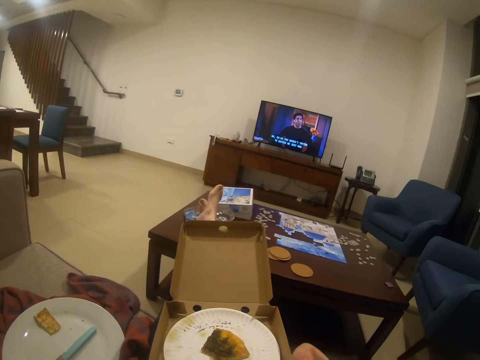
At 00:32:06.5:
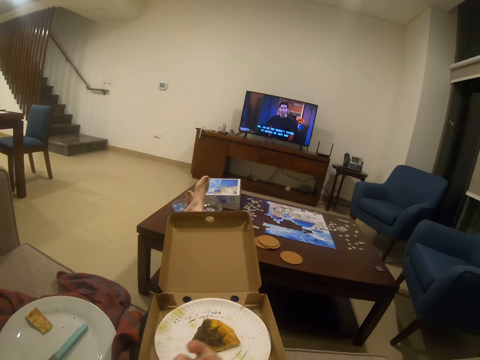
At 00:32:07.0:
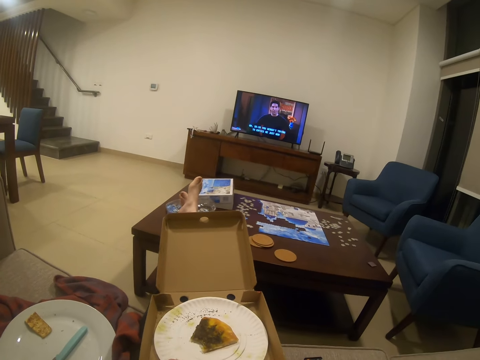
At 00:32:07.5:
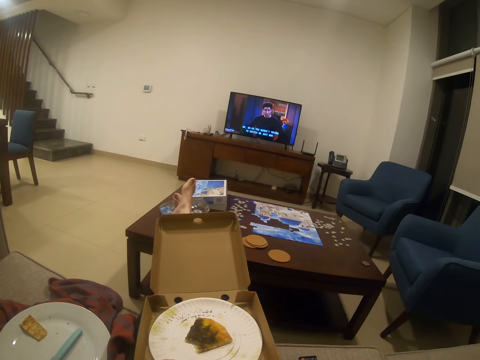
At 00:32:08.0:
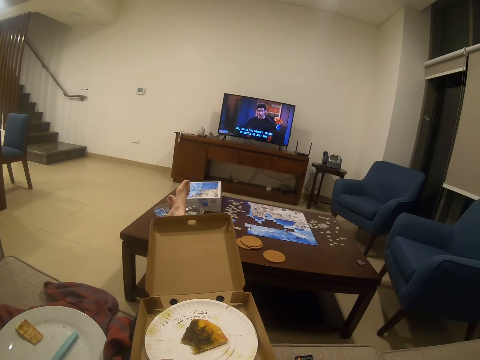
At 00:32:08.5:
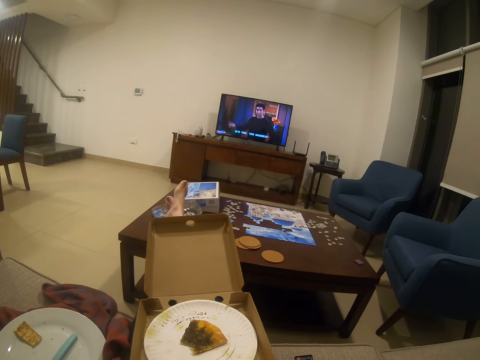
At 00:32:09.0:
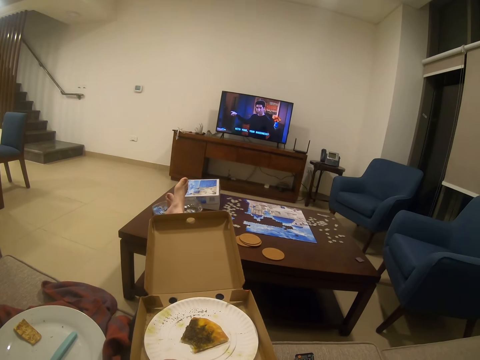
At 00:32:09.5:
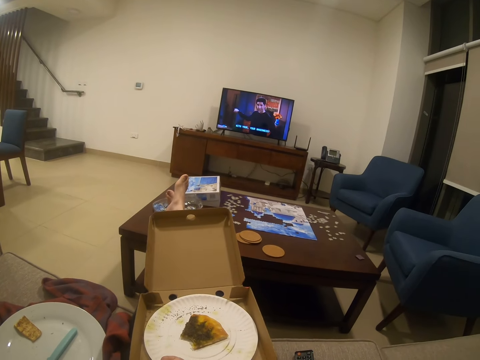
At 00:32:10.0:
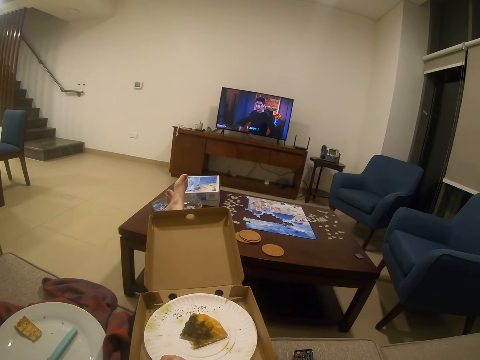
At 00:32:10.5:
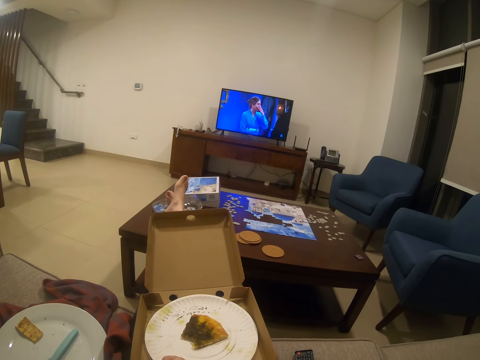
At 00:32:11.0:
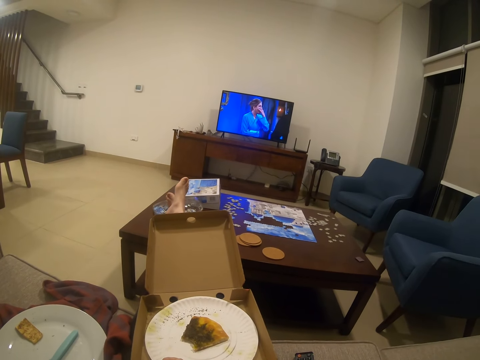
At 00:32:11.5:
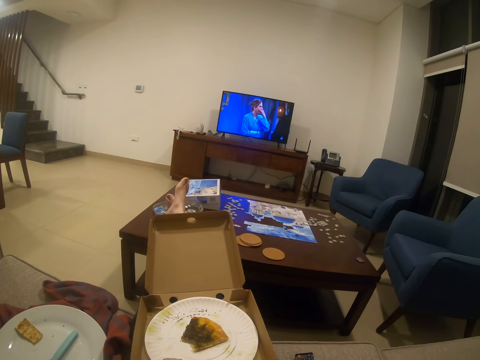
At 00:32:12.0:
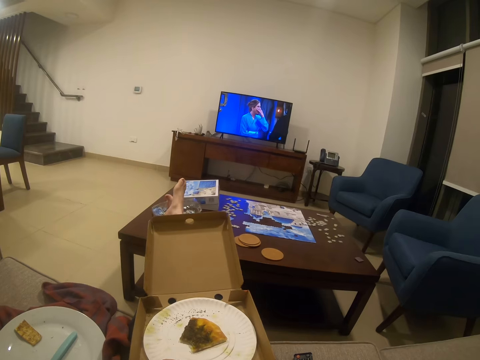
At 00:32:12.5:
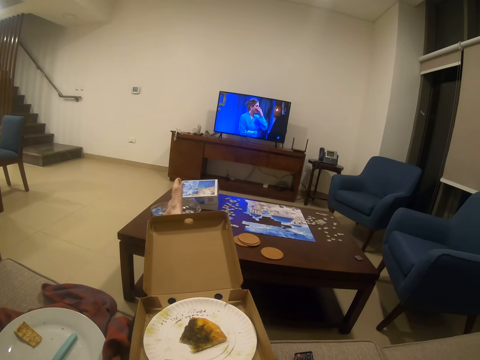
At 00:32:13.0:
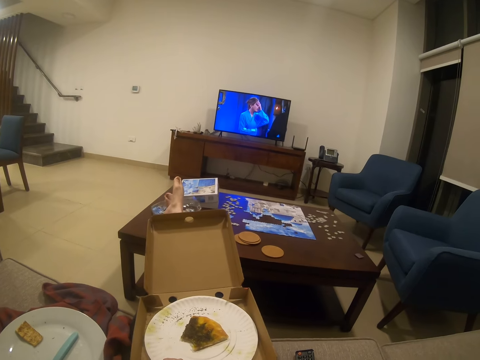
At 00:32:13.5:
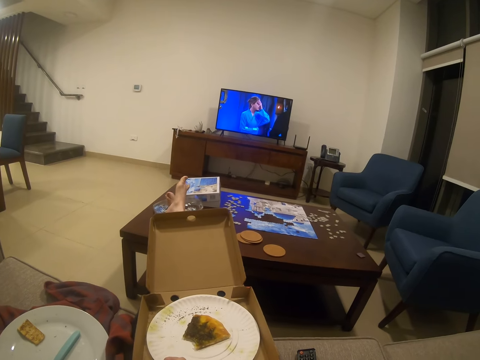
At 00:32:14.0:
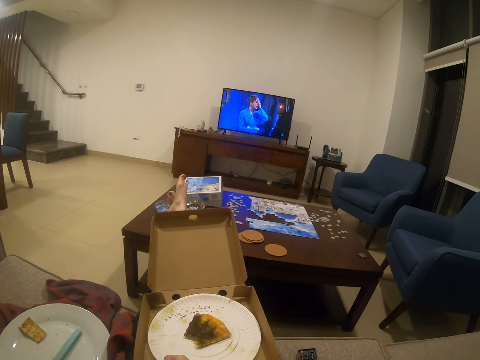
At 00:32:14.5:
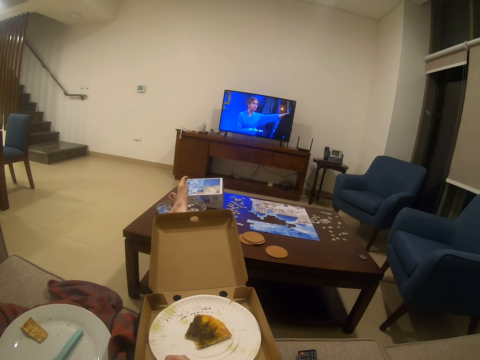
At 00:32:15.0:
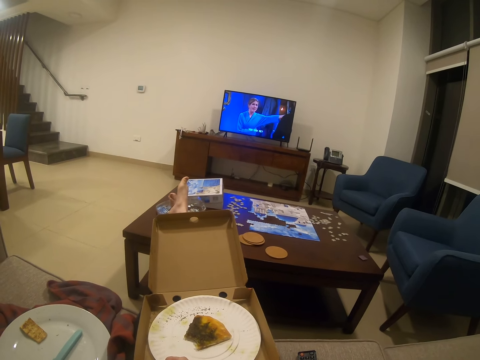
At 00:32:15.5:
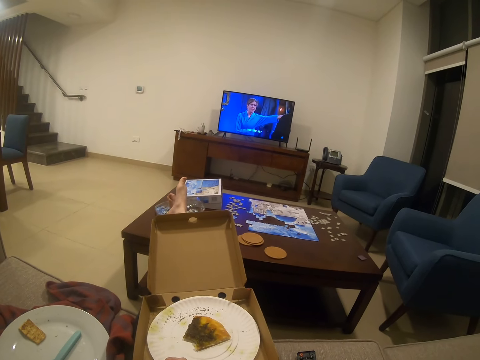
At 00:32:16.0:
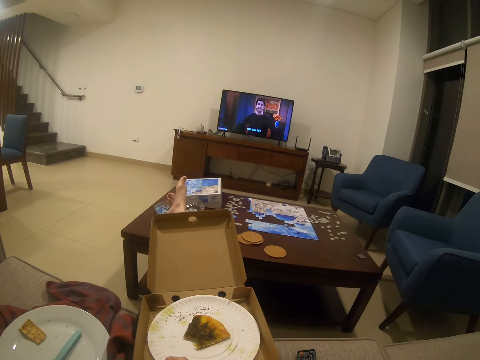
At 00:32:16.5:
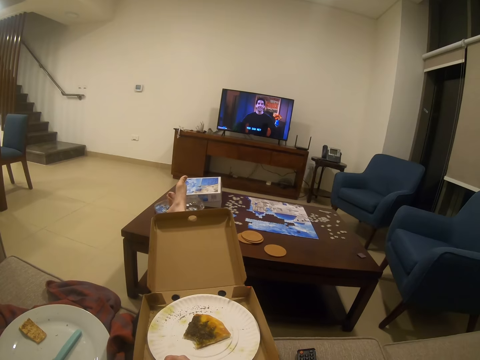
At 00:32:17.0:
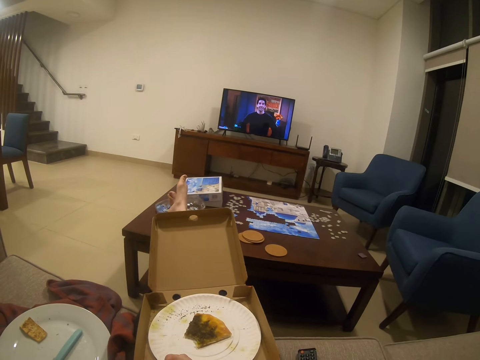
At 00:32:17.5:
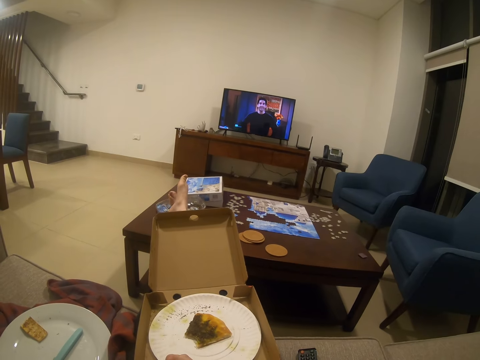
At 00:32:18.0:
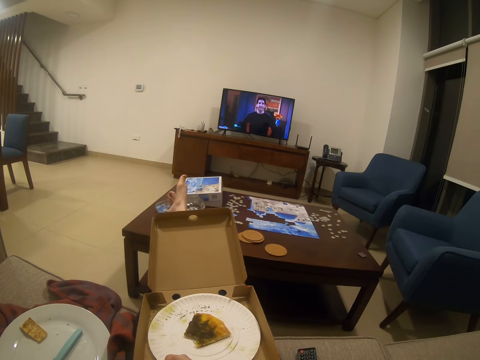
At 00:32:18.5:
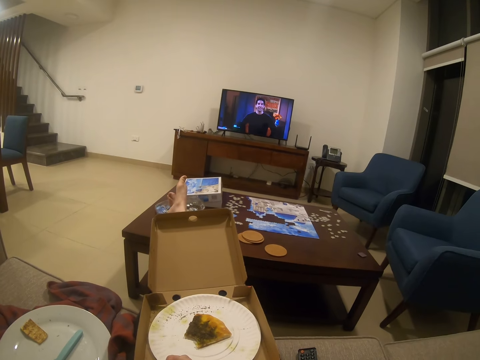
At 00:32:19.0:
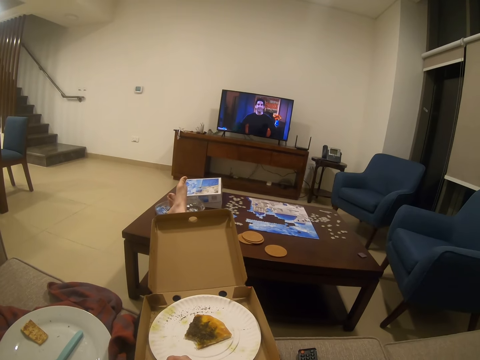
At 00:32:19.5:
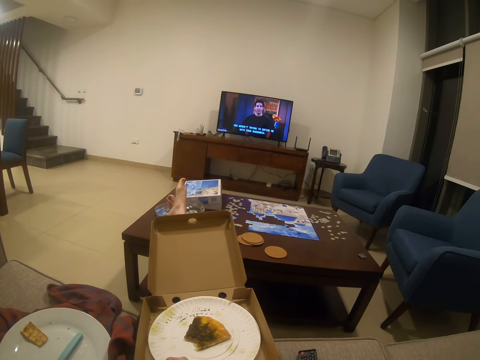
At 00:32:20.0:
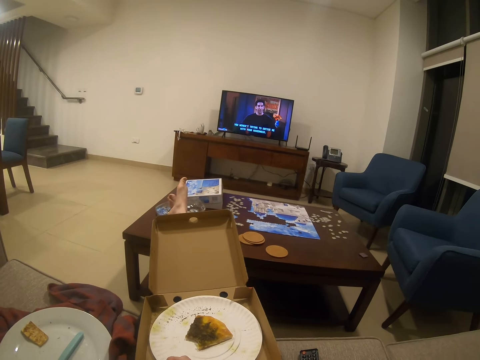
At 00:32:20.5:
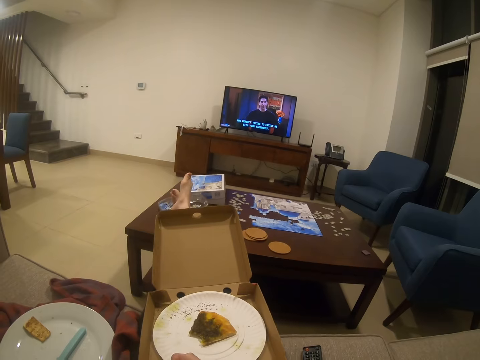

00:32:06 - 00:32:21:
The camera wearer eats the cucumber. They watch a movie on a television.

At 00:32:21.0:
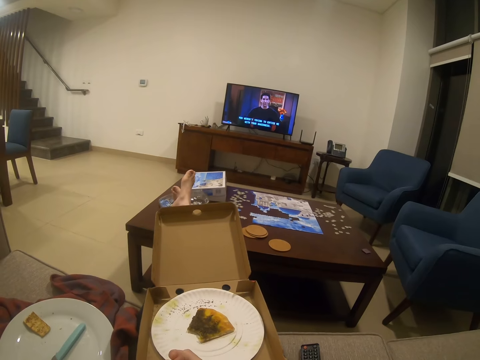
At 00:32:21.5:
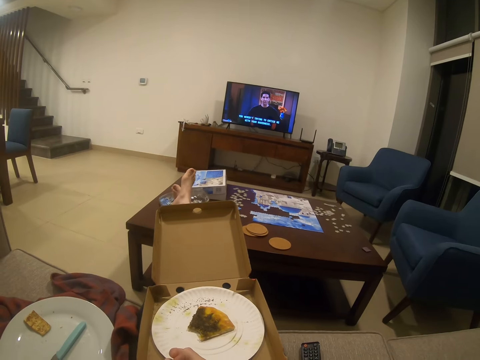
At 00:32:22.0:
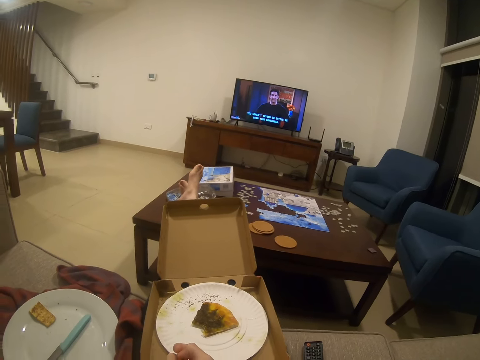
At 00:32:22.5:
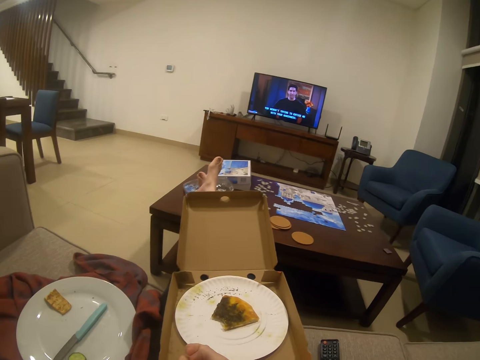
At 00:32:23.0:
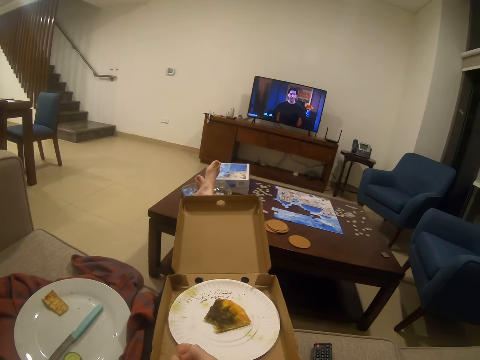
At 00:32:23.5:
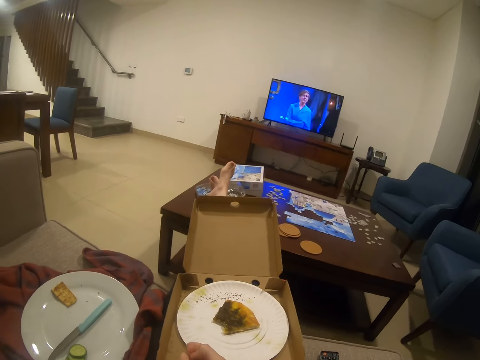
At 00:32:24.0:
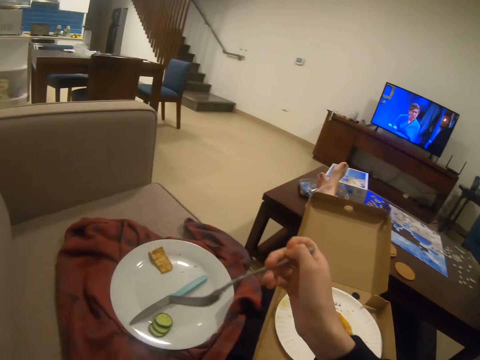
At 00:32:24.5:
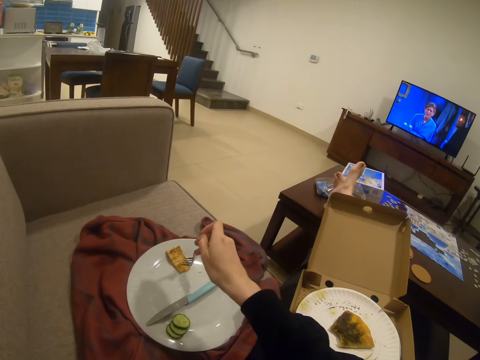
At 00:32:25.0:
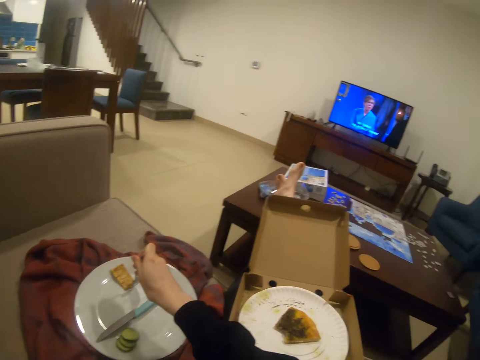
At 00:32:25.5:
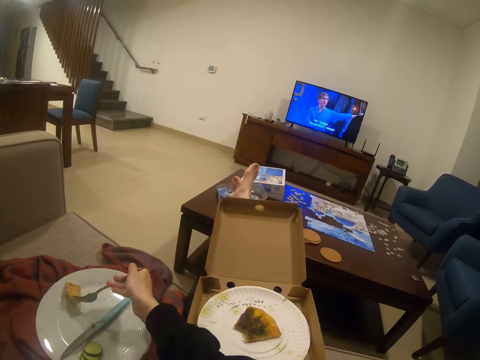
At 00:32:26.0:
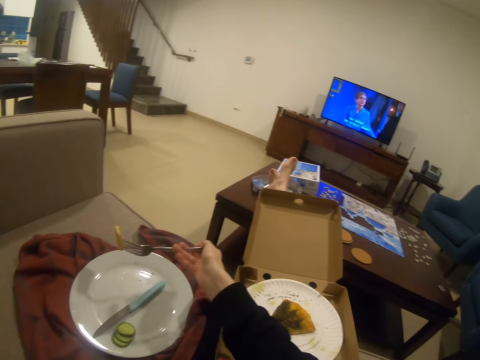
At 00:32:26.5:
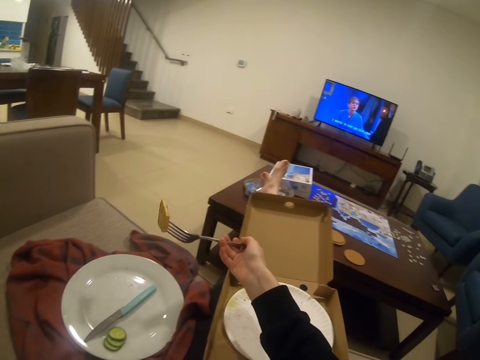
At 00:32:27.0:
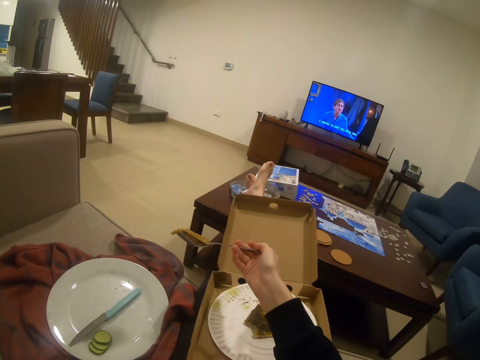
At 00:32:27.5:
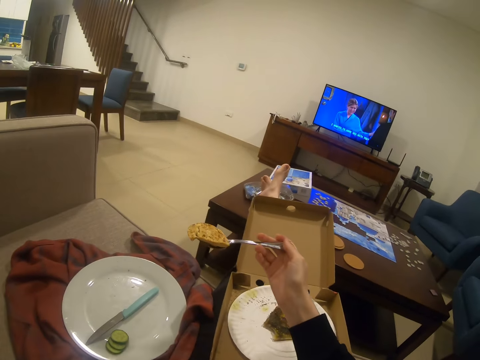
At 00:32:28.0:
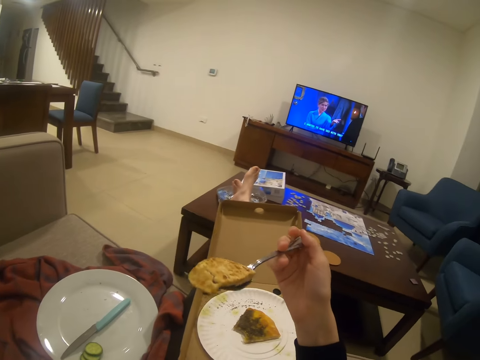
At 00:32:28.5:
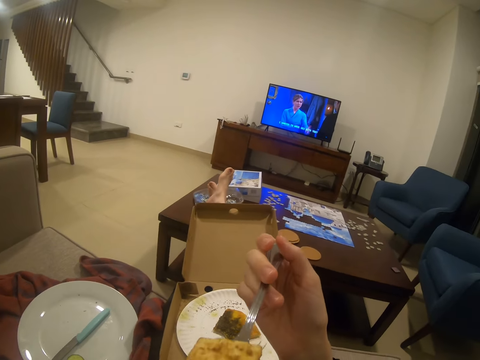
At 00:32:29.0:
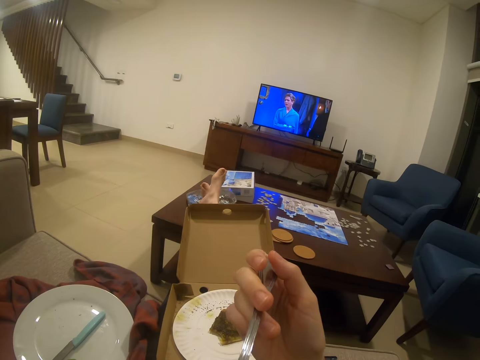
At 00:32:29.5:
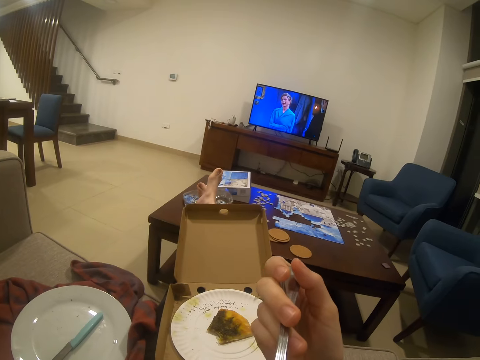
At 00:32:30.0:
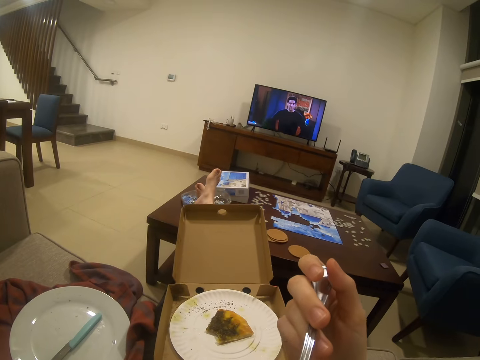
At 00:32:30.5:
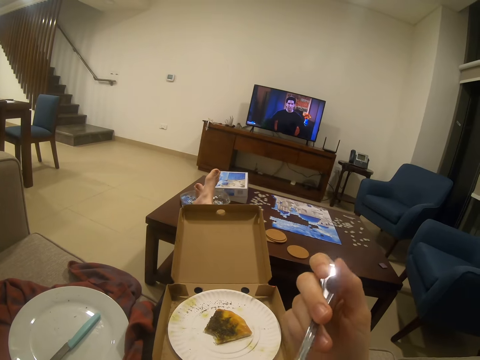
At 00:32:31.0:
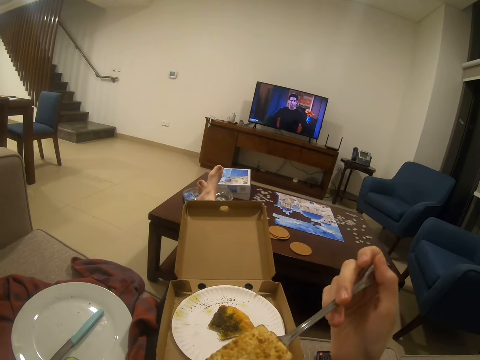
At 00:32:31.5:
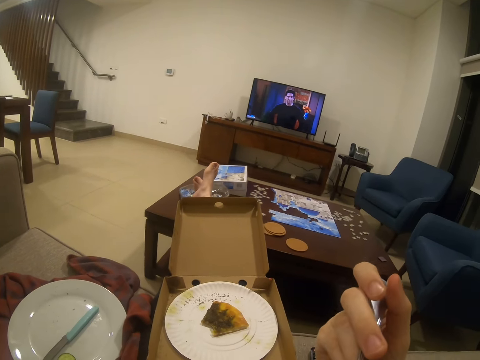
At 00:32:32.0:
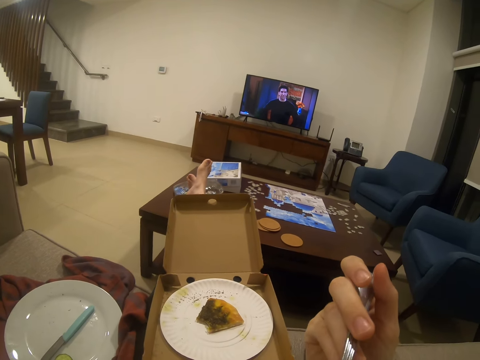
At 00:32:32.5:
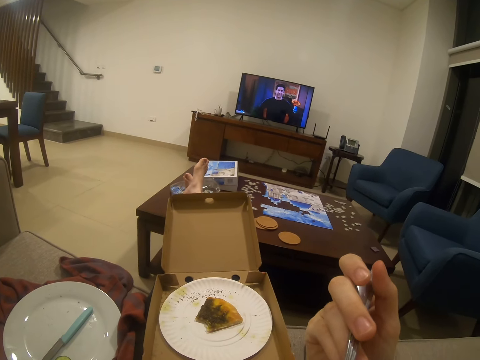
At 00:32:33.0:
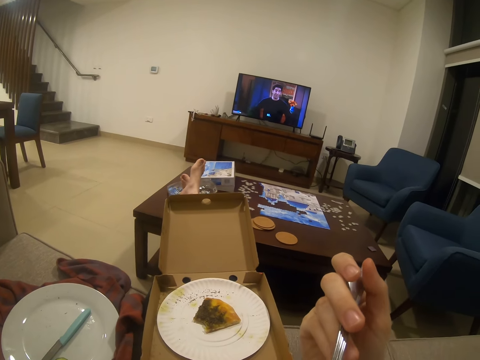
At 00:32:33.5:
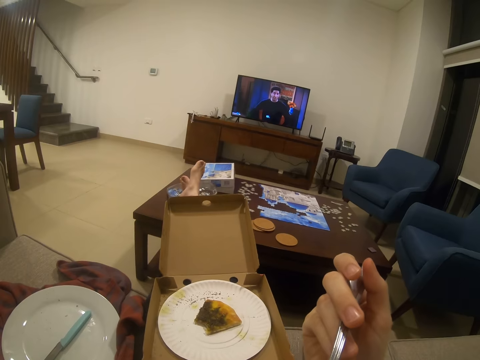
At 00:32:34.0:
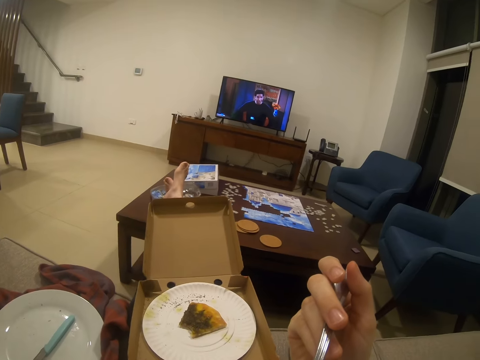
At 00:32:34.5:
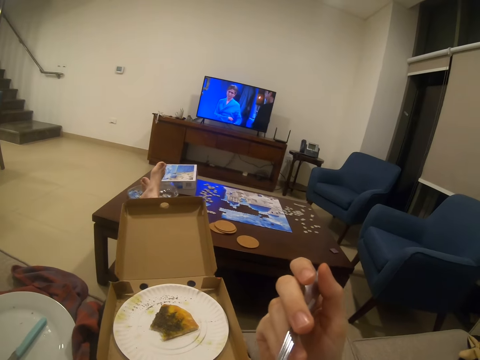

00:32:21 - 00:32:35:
The camera wearer picks a piece of pizza on the plate with a fork. They eat the pizza.
